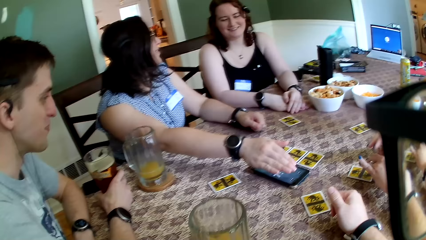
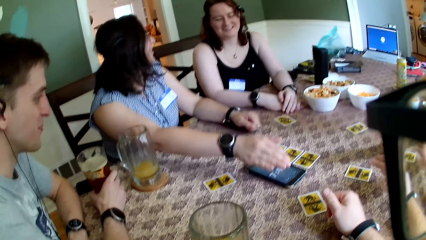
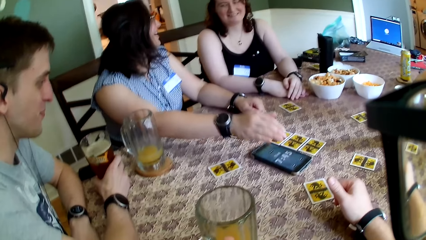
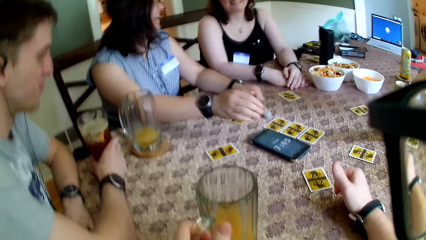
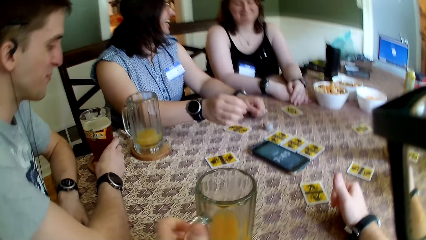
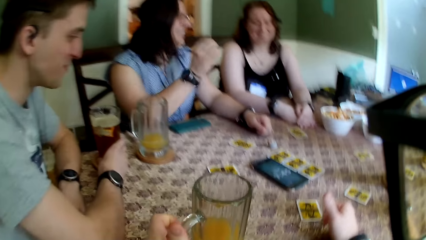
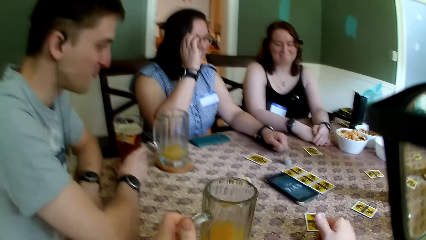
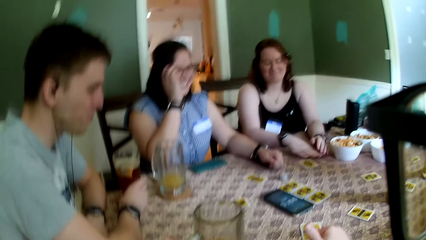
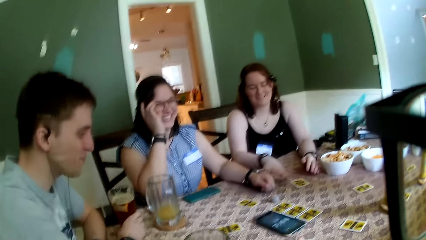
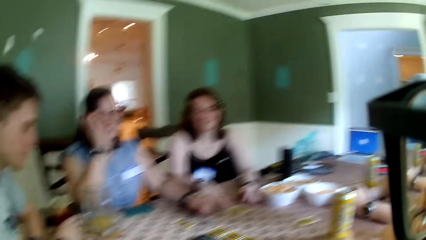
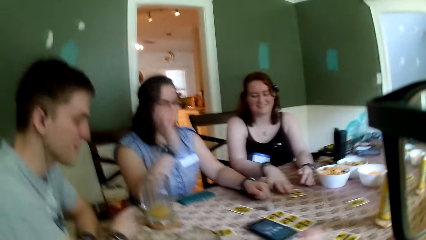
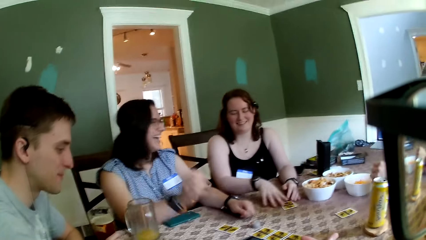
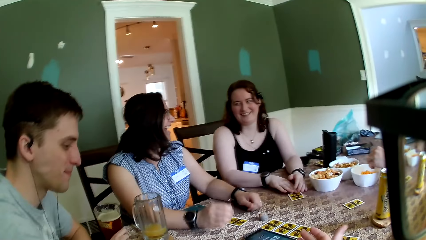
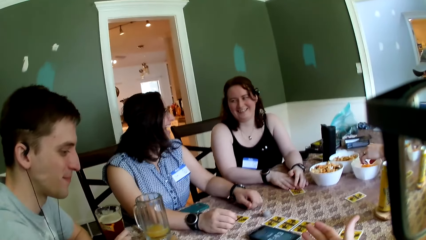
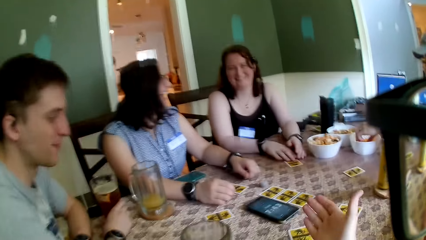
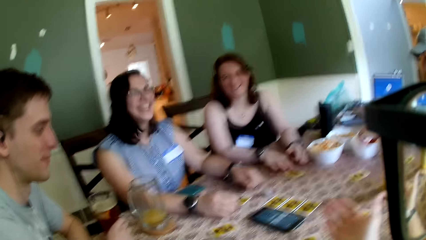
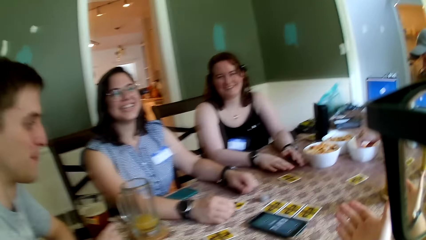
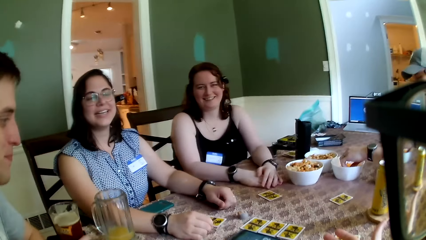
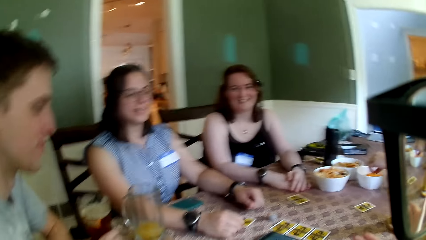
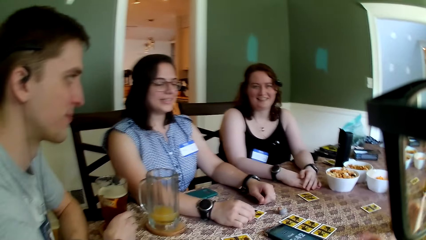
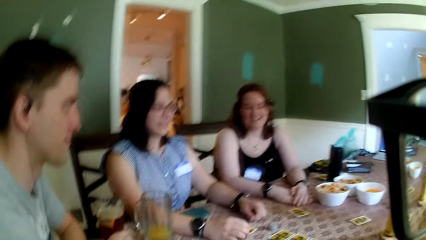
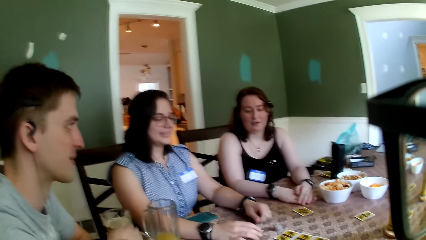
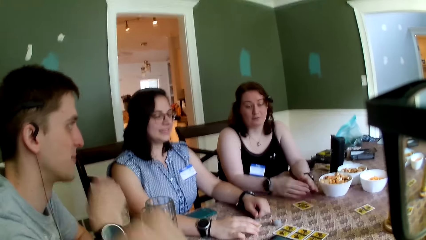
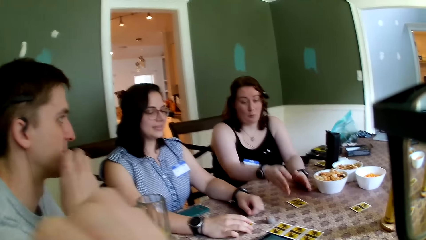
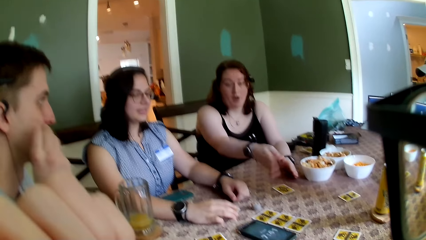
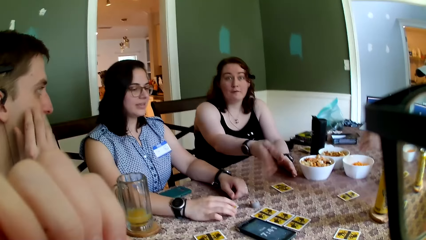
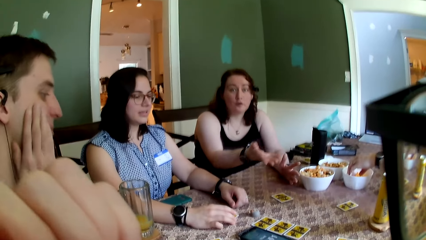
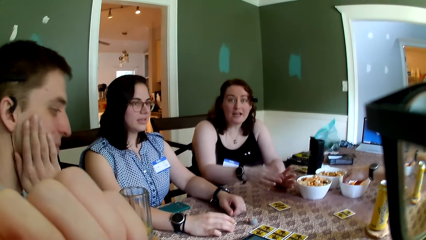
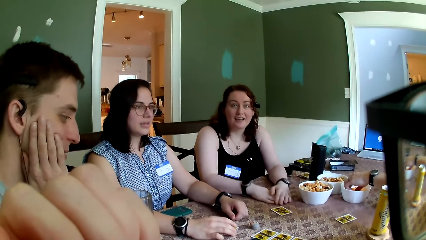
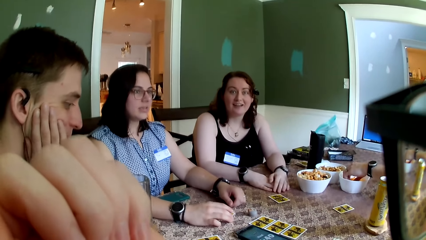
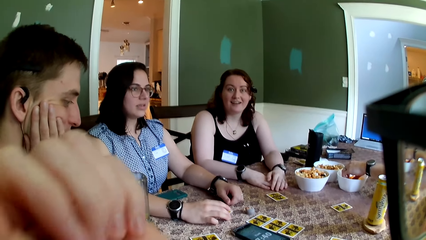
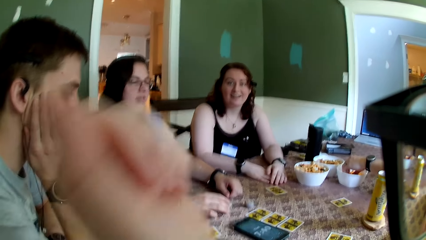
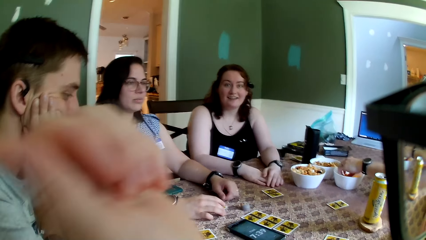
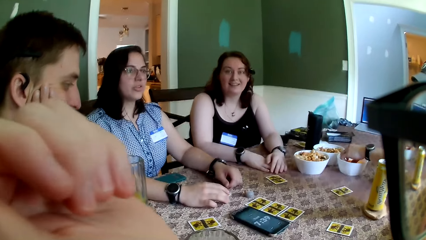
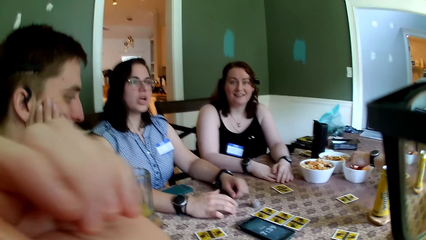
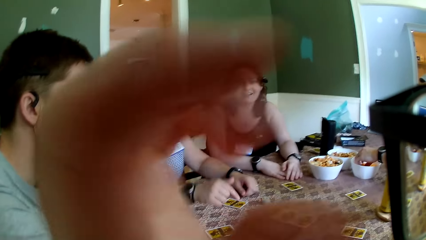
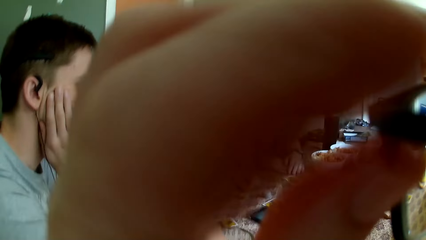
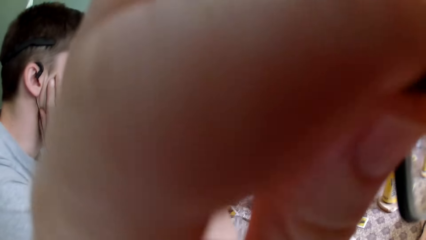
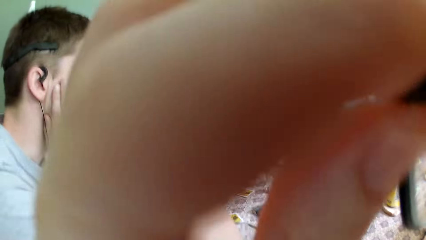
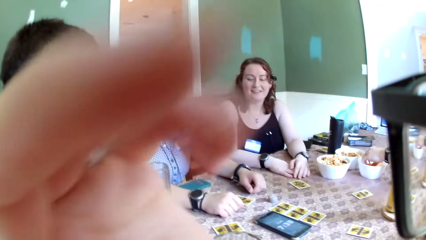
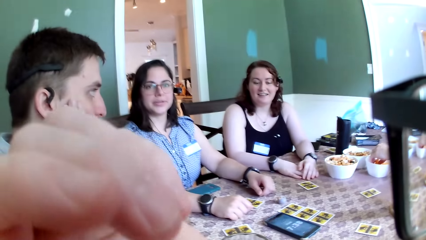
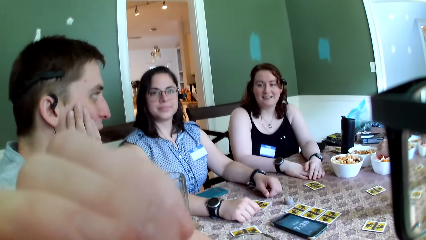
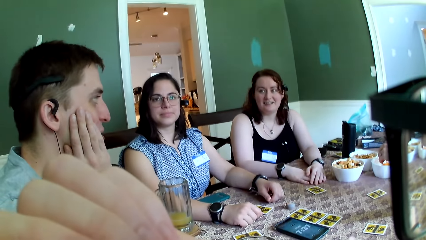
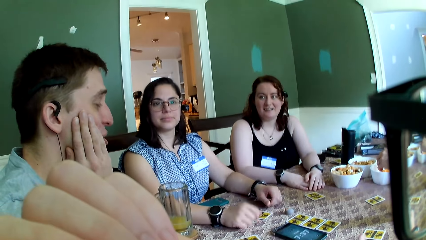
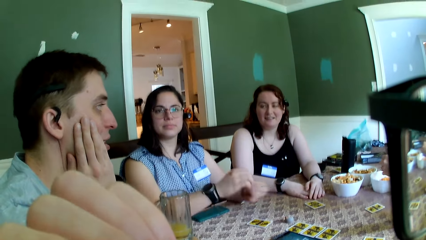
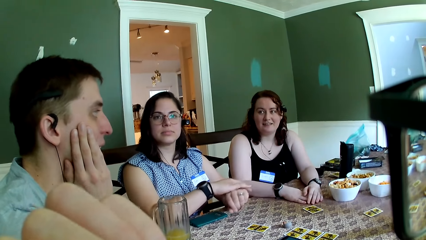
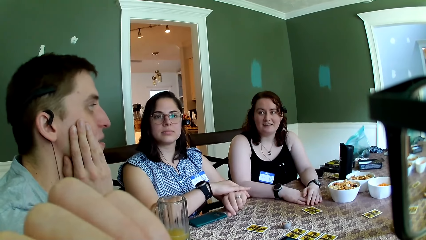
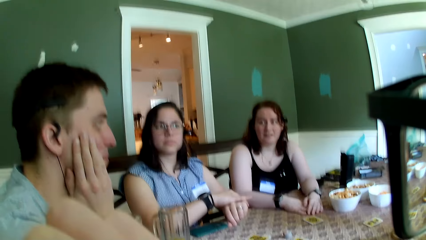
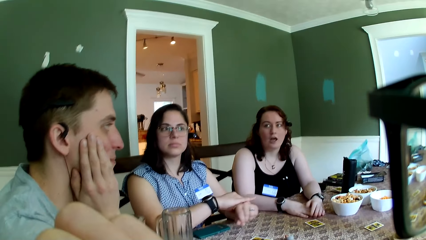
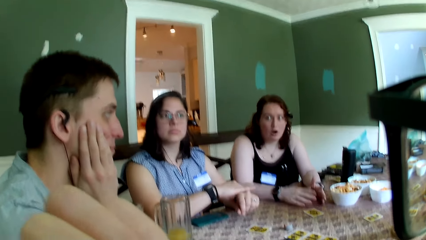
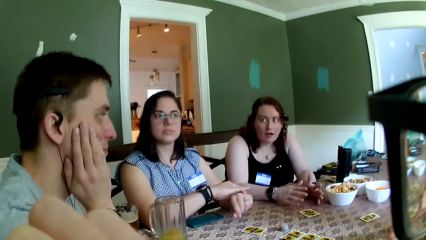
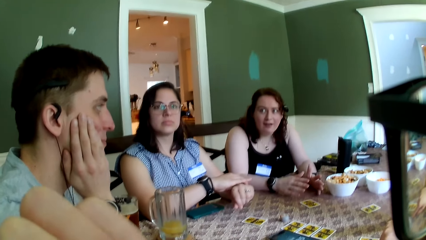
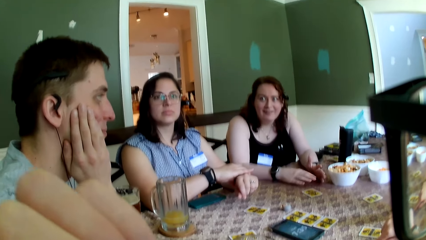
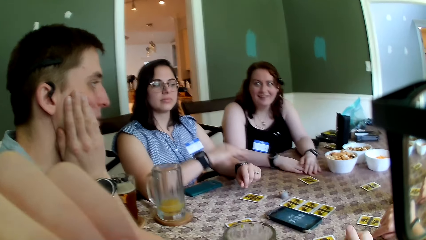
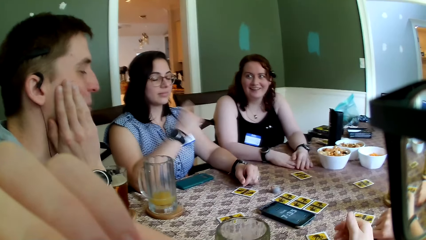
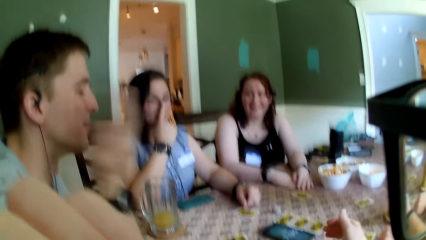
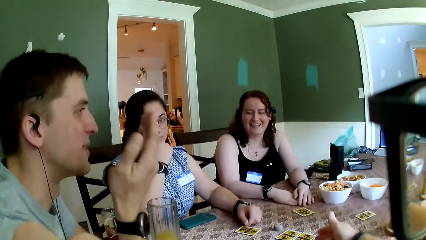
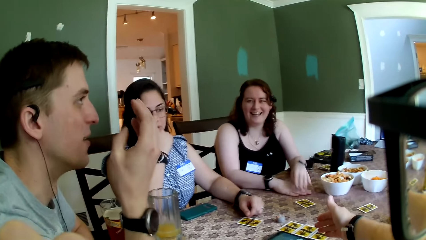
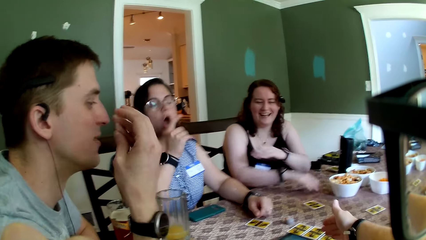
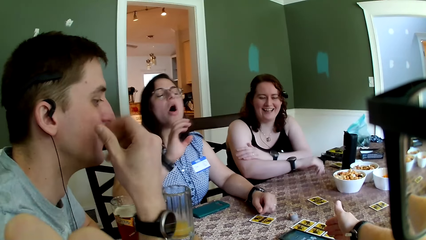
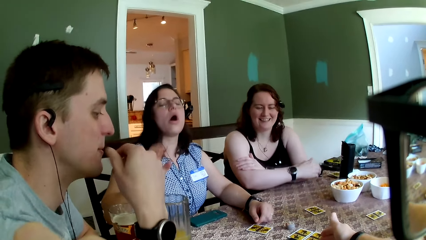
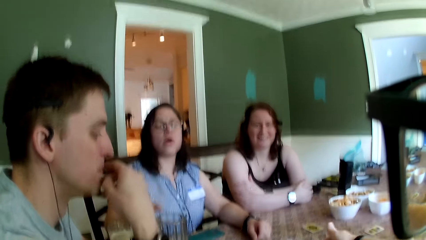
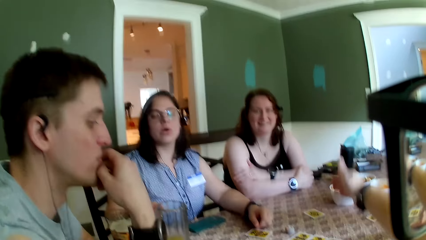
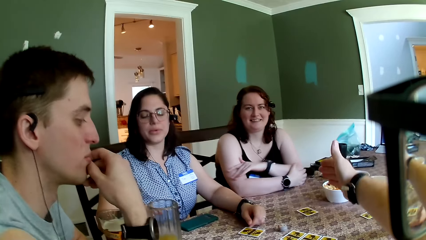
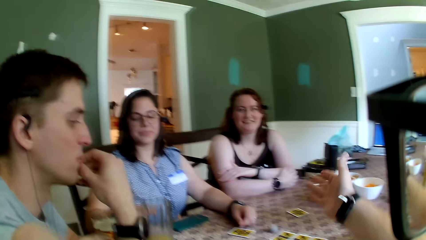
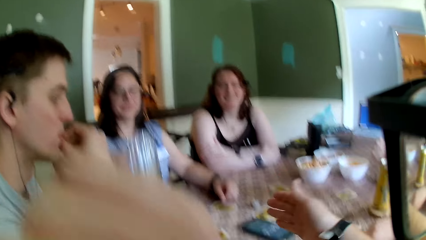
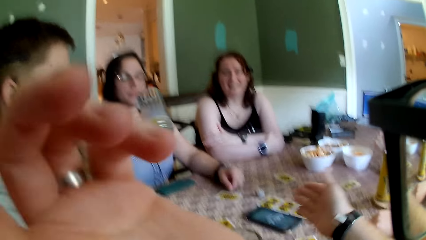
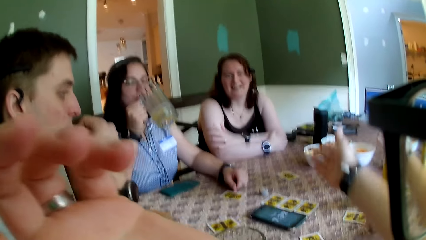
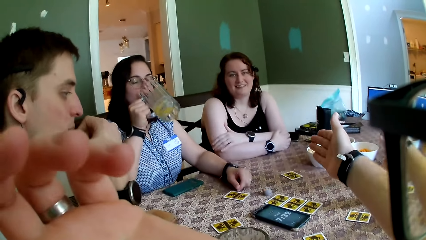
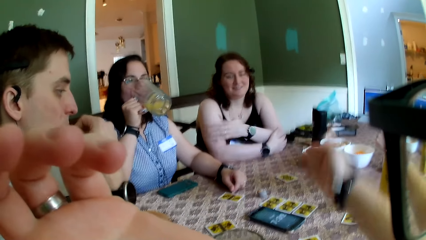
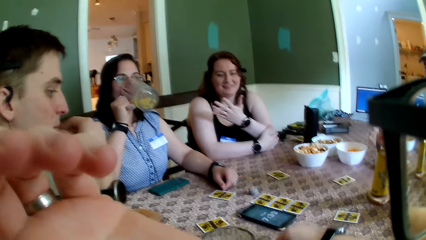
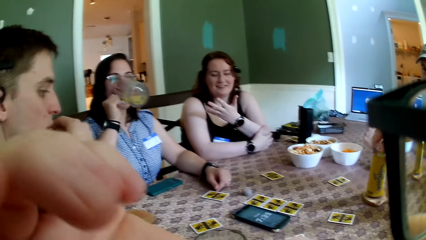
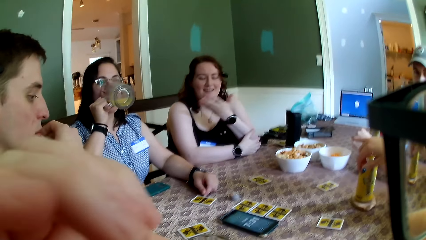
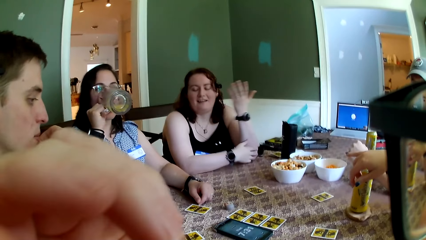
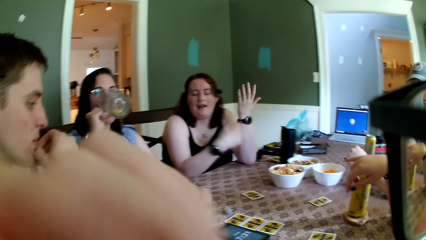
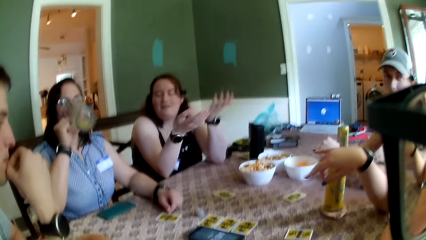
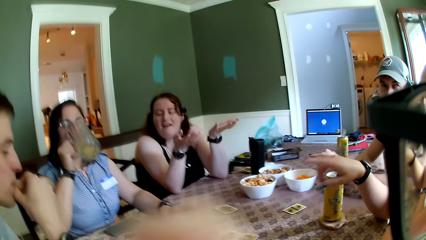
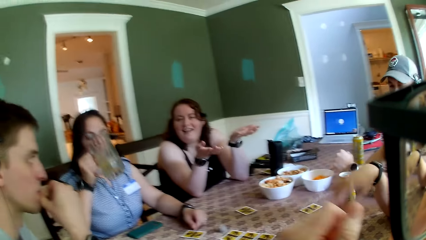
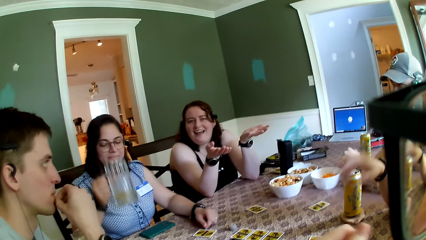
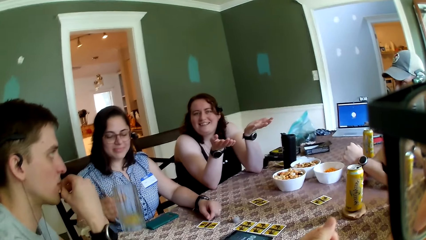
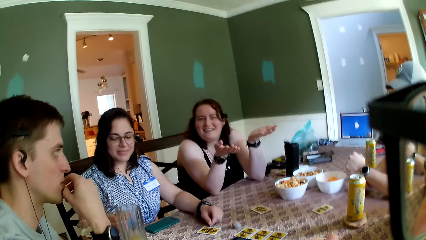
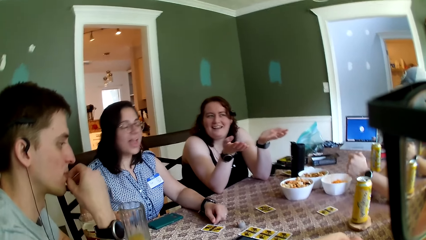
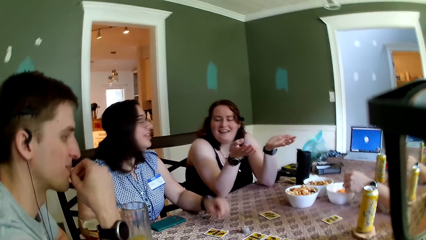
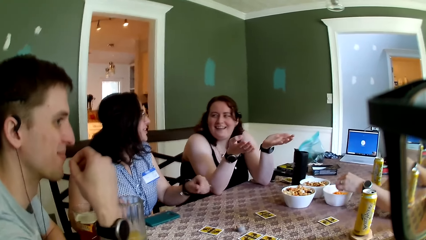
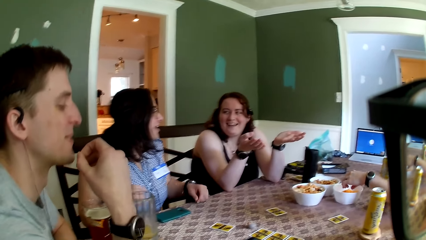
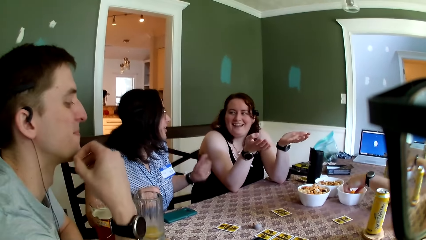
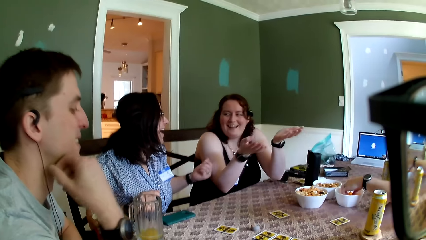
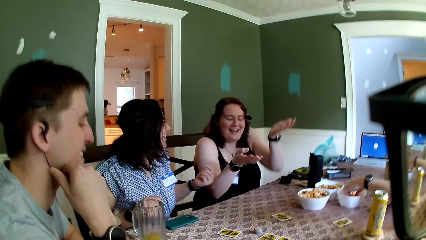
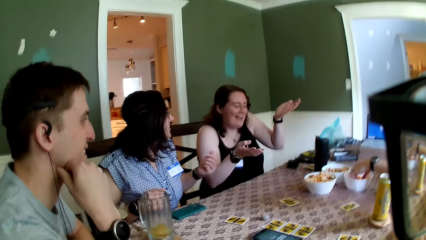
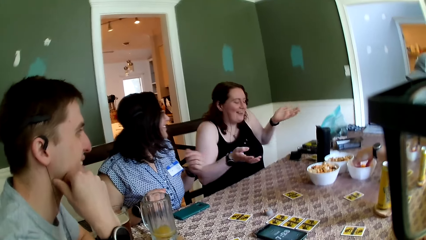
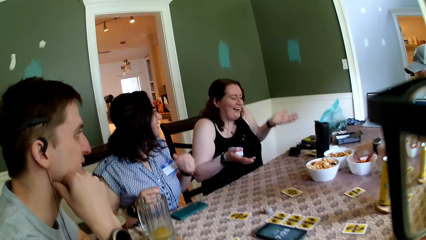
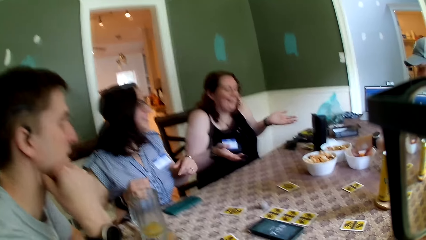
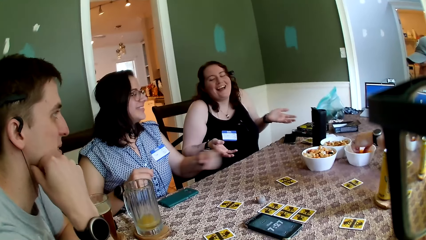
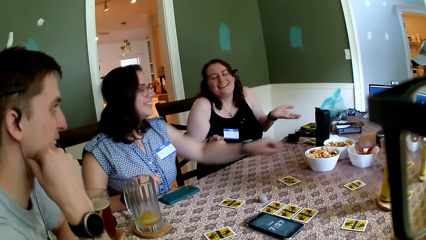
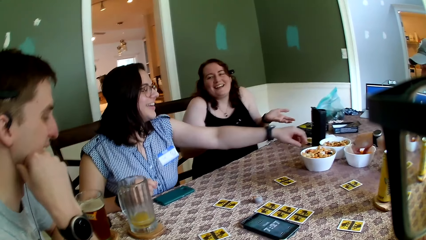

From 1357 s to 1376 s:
The man keeps his beverage. The camera wearer keeps his cup of juice. He speaks to a group of people at the table. A woman speaks to the group of people at the table. The man converses with another woman. A third woman rubs her left wrist with her right hand. The third woman converses with the man and adjusts her glasses with her right hand. A person touches the nose. The man communicates. The third woman laughs at the camera wearer. The camera wearer gesticulates with his right hand. He raises the hand. The third woman carries a glass jar of juice from a coaster on the table with her right hand. The second woman converses with the group of people at the table. The third woman raises the hand. The person drinks the drink, puts the drink on the table and interacts with the third woman. Another man picks a cheese puff from the bowl of cheese puffs on the table with his left hand.
